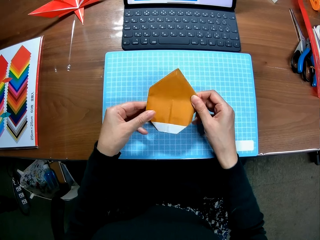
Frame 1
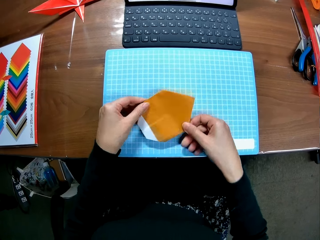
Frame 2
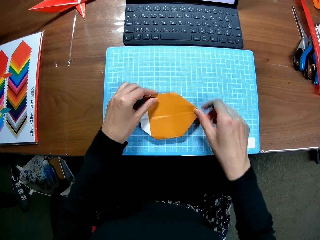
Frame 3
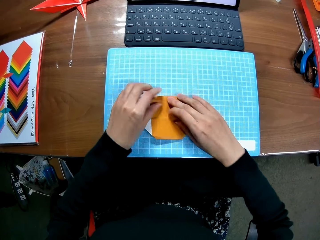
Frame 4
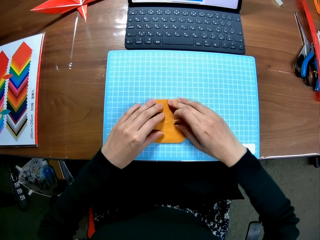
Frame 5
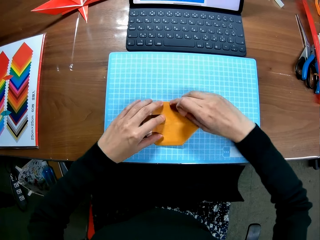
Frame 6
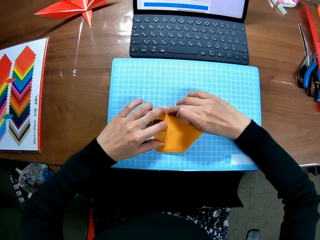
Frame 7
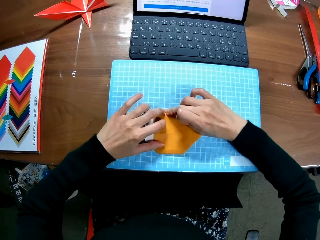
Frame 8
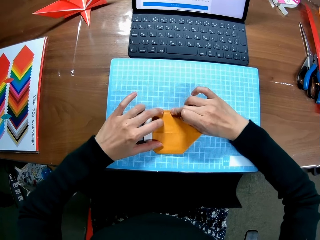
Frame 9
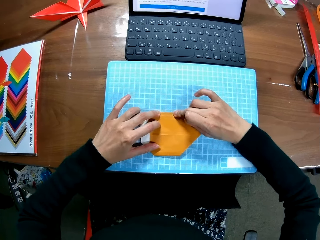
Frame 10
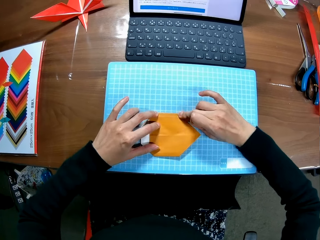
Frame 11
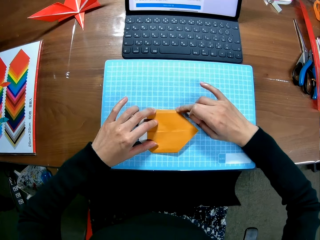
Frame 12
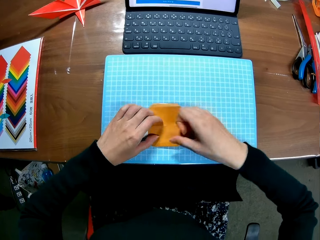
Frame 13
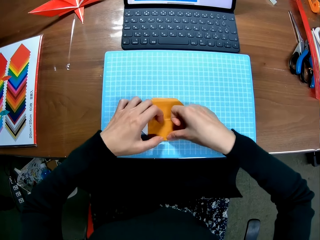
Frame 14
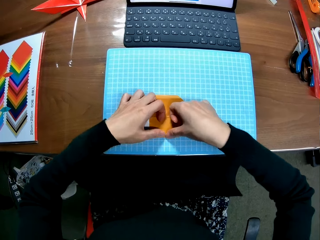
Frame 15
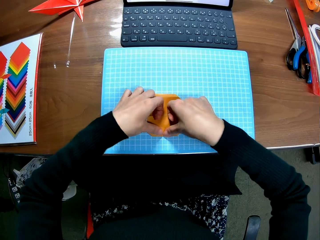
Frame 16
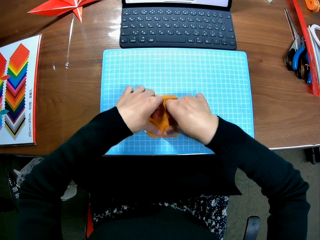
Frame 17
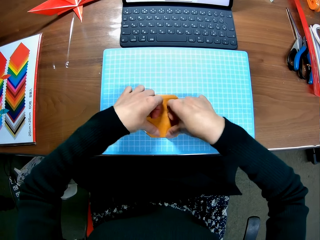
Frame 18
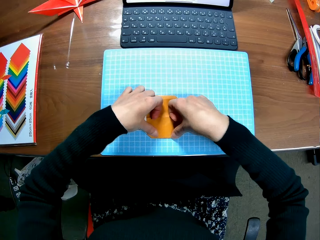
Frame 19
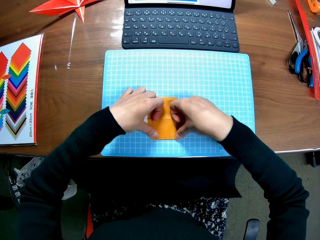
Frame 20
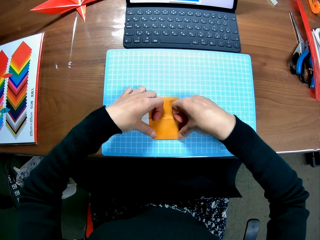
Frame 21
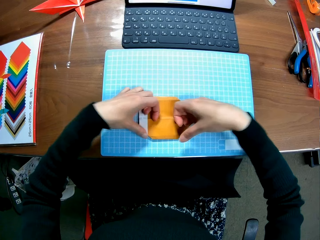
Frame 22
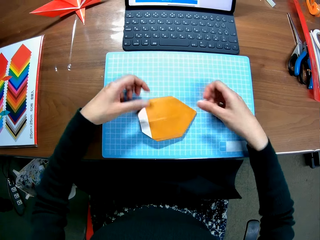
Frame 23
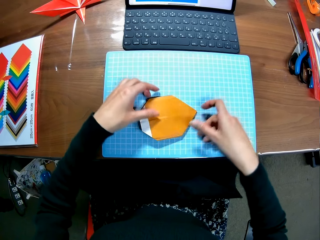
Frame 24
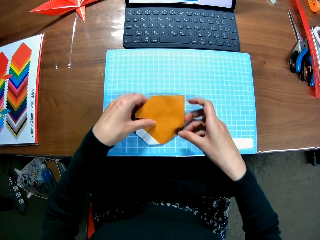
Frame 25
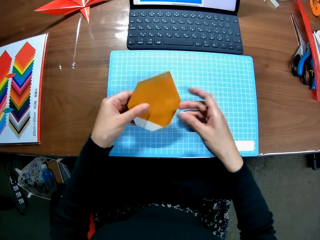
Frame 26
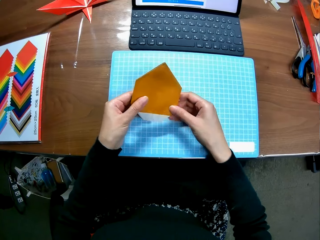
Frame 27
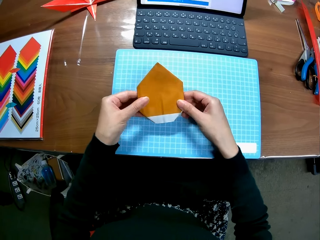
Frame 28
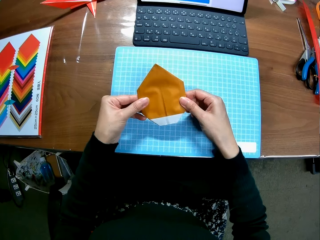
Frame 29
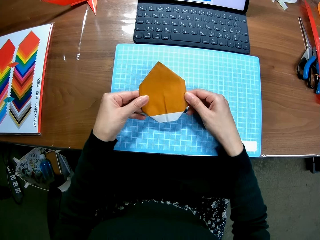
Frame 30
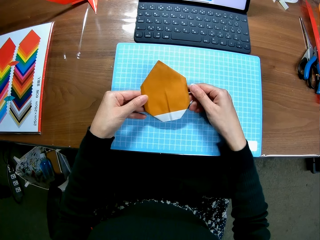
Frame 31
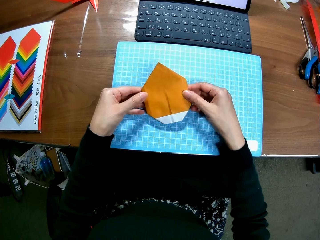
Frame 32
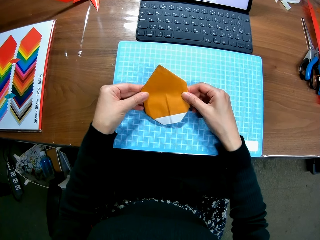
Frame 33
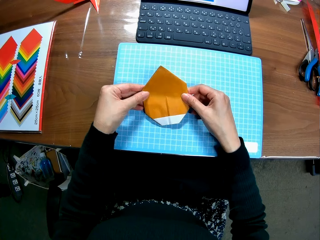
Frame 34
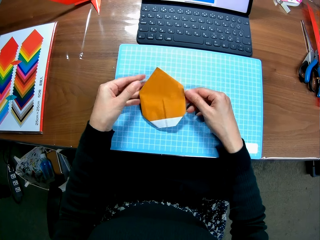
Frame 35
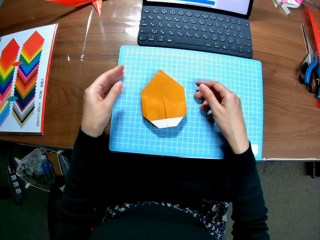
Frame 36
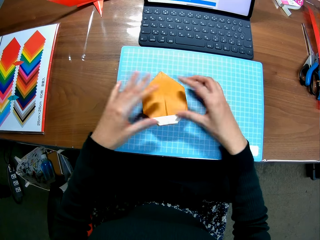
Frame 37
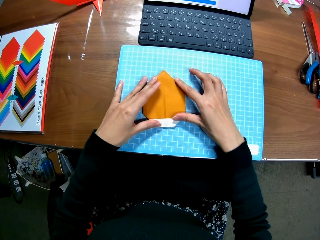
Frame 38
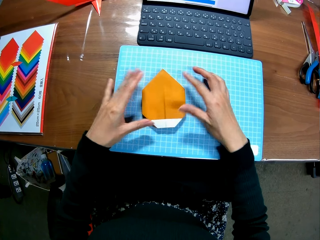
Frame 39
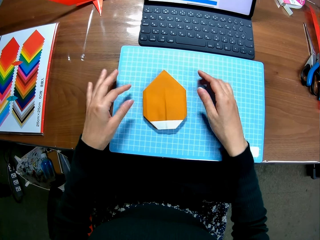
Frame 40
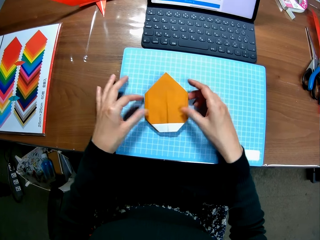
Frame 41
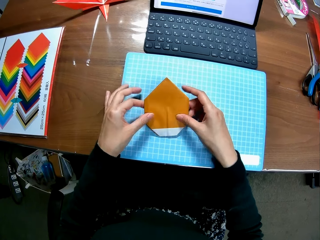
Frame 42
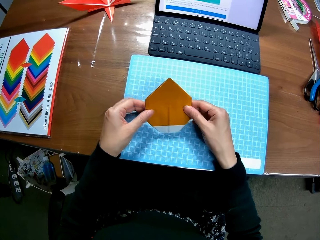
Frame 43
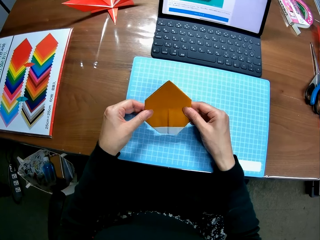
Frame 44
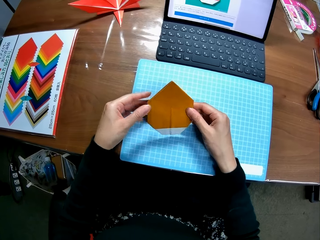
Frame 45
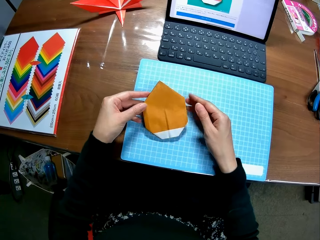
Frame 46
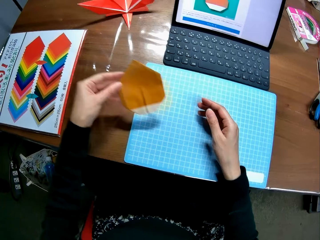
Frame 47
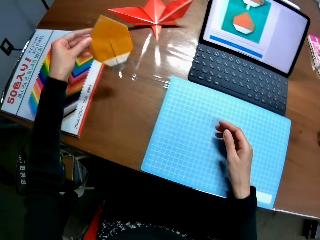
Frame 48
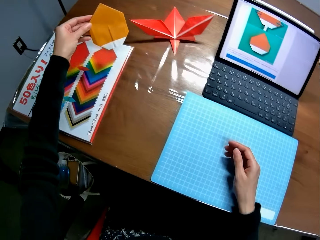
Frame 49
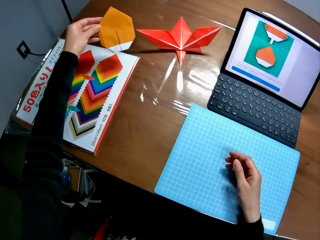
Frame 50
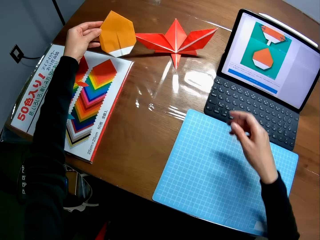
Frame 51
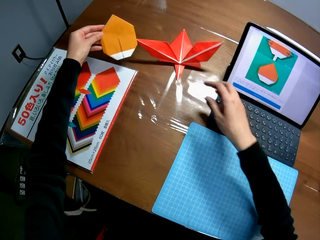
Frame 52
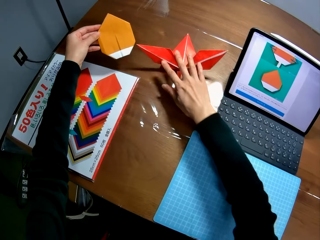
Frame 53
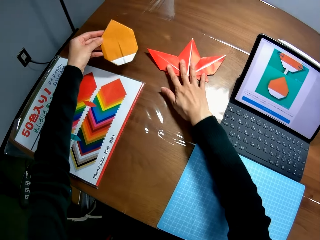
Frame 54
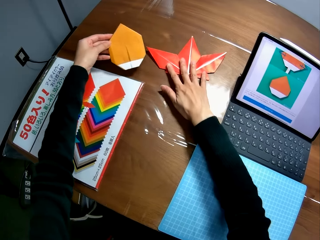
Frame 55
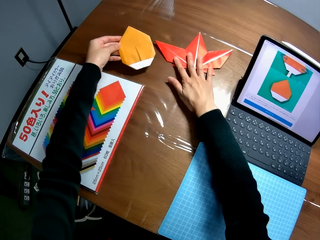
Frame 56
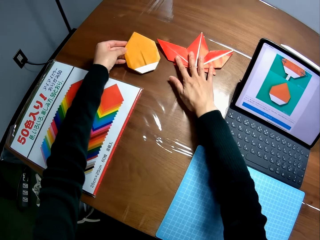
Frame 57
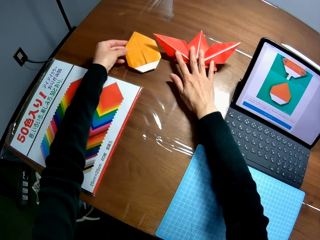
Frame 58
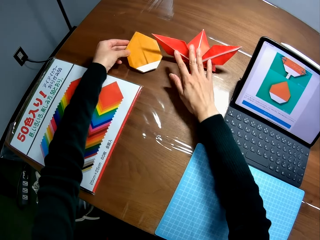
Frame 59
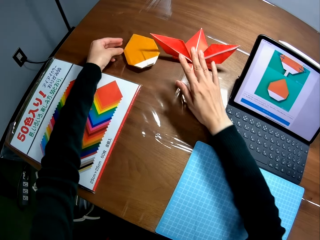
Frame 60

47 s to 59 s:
The camera wearer puts down the paper craft. They align the paper craft. They hold up the paper craft. They put down the paper craft. They hold up the paper craft. They drop the paper on the table.

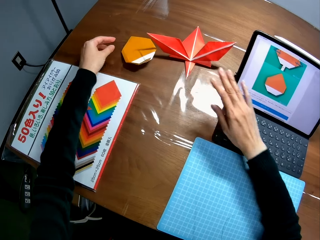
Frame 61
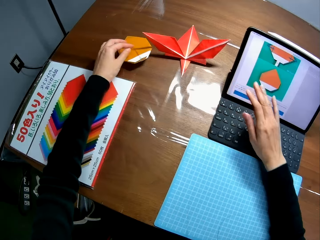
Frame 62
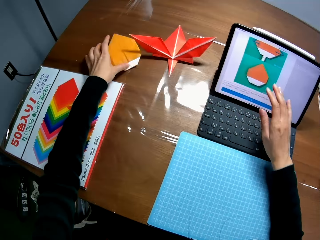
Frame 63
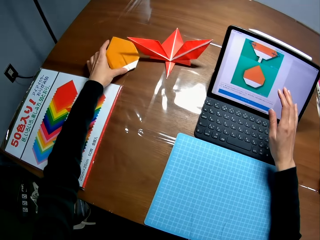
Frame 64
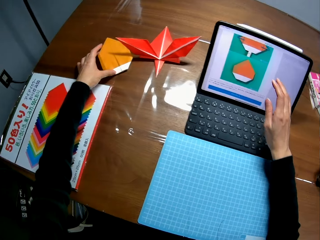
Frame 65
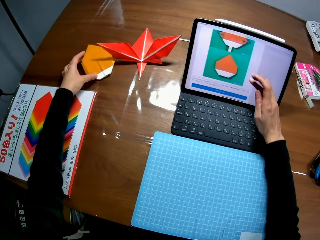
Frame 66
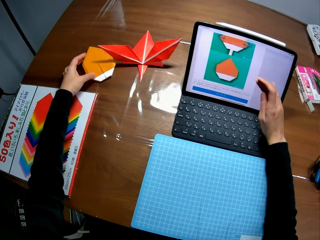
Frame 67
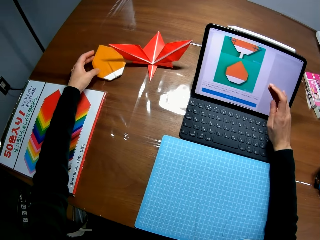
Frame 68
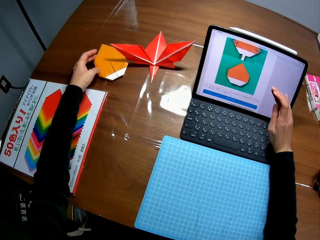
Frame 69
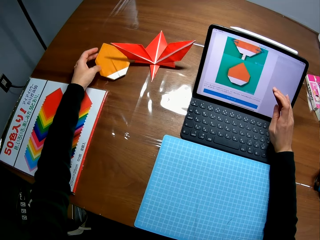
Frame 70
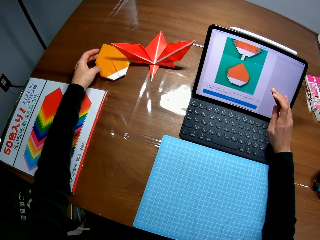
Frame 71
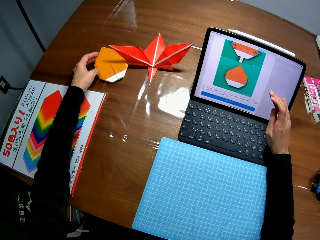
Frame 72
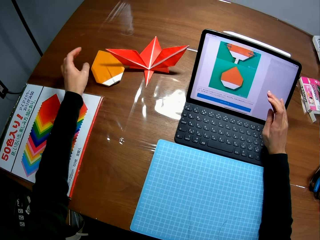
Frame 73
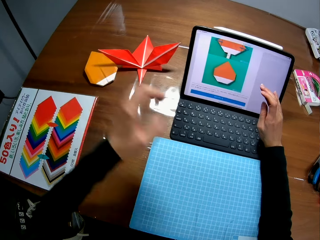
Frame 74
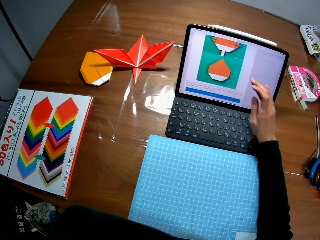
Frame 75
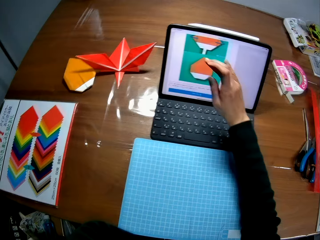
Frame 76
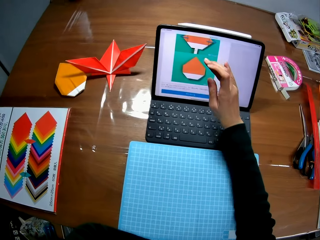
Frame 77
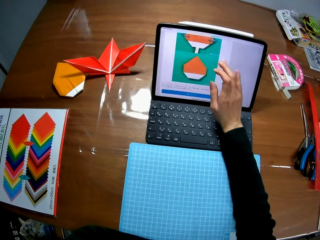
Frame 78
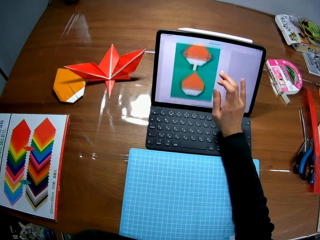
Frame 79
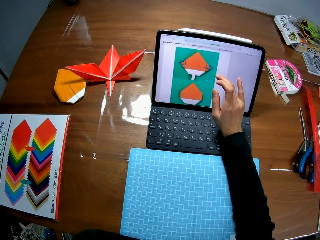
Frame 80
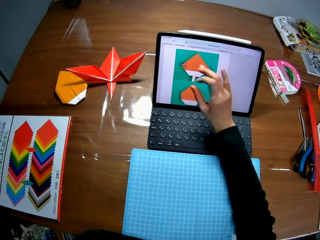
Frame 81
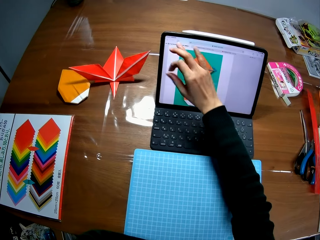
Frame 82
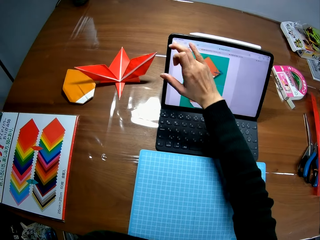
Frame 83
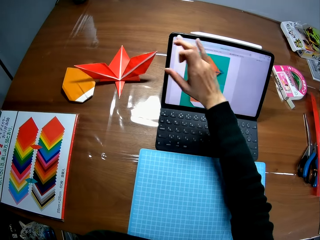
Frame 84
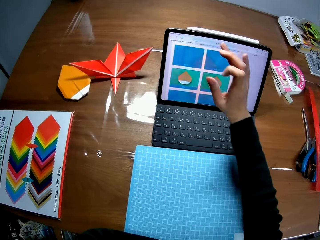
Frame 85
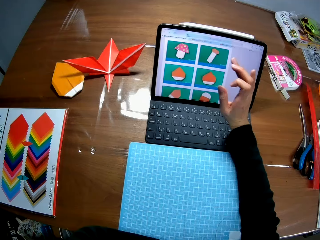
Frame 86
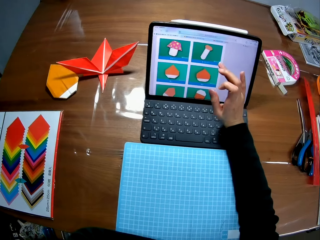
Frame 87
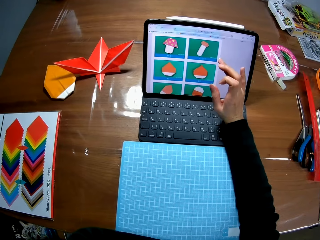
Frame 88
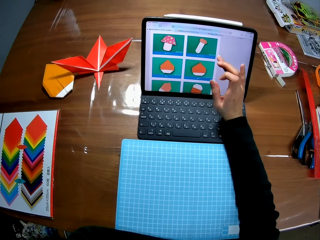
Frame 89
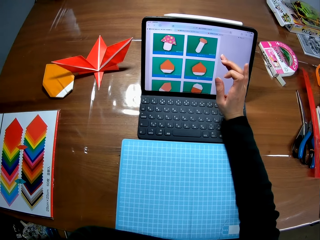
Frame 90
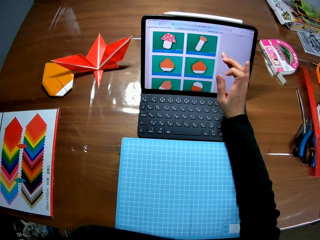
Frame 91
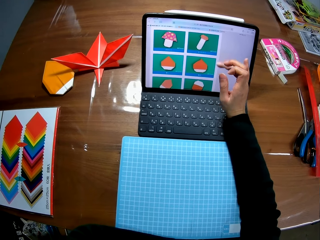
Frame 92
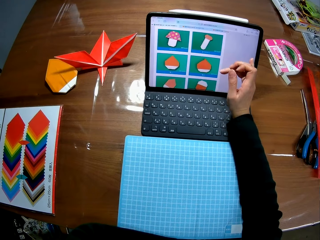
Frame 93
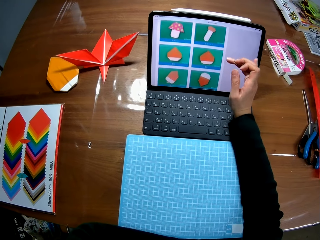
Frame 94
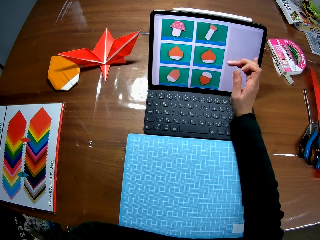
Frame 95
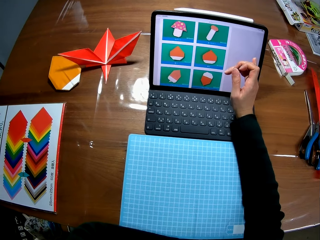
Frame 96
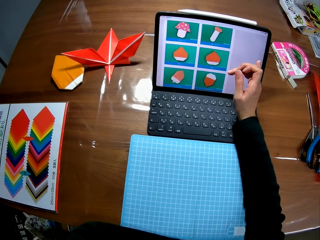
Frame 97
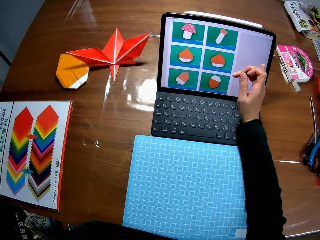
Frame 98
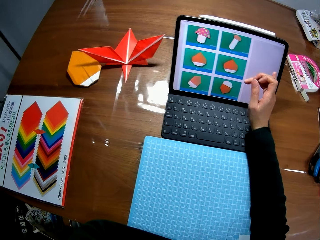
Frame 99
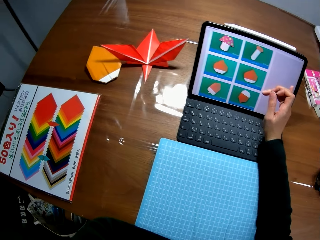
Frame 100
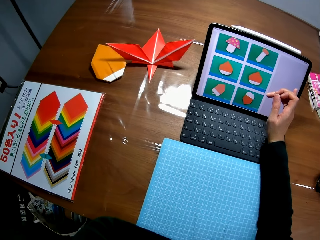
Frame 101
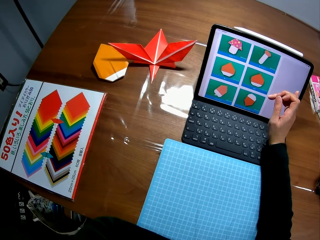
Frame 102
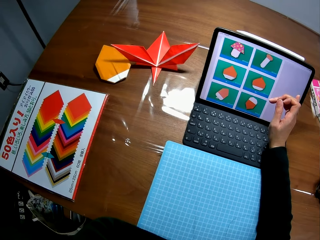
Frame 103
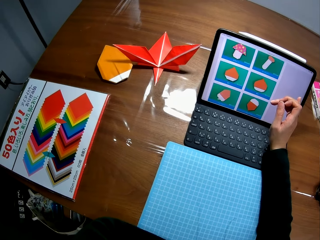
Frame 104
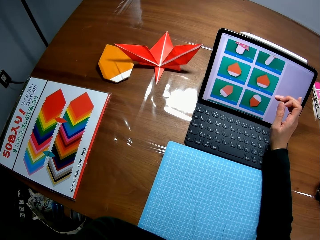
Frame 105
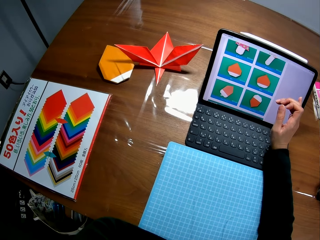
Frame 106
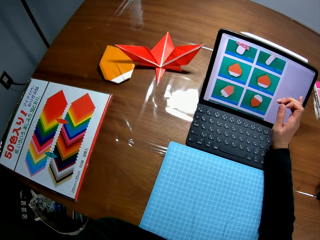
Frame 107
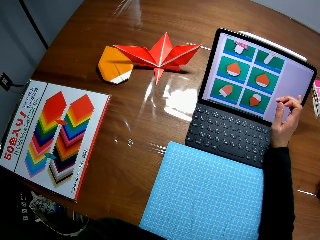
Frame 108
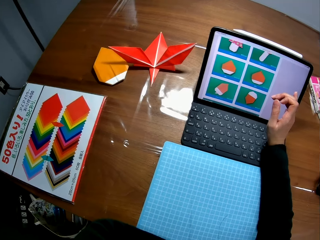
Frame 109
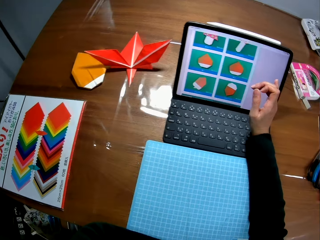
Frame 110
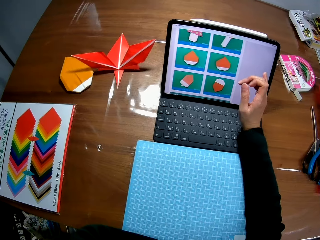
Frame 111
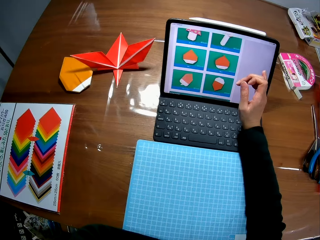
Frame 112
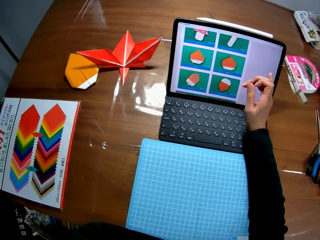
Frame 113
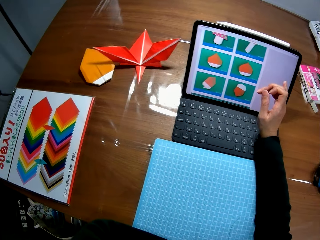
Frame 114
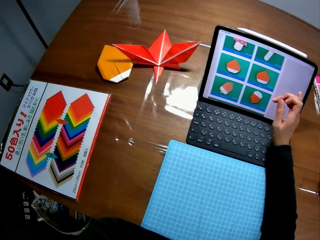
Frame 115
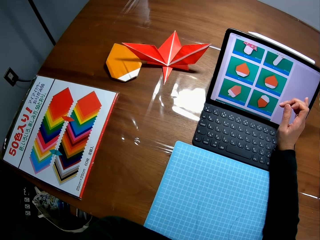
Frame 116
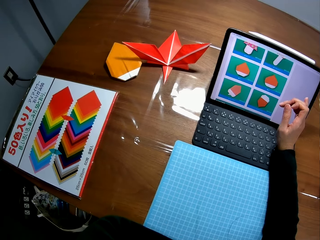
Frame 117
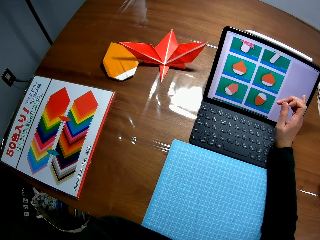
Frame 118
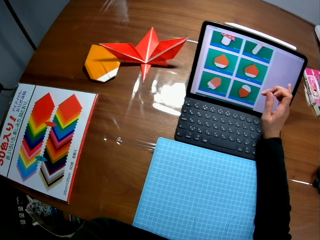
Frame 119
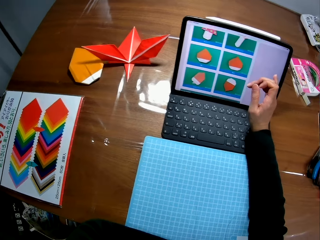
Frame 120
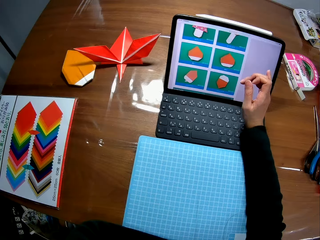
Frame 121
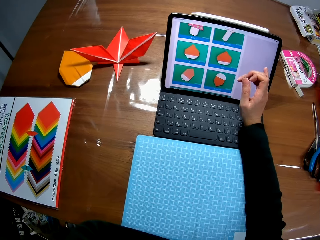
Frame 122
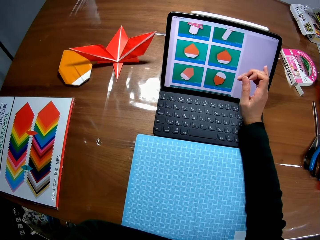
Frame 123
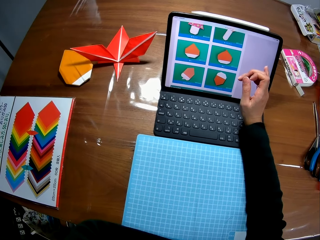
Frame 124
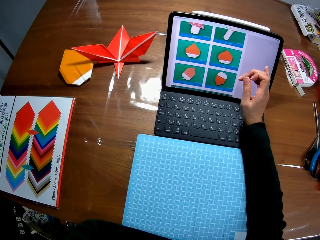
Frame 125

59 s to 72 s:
The camera wearer touches the screen. They scroll a laptop. They pause touching the screen.
